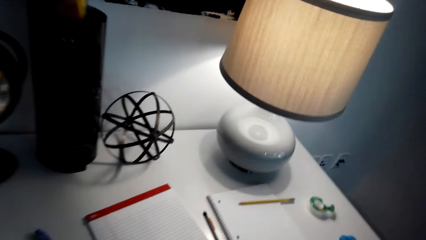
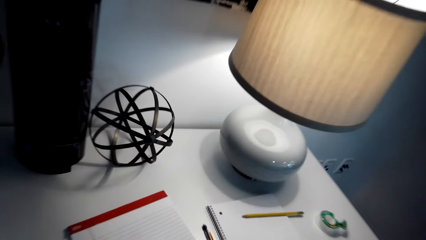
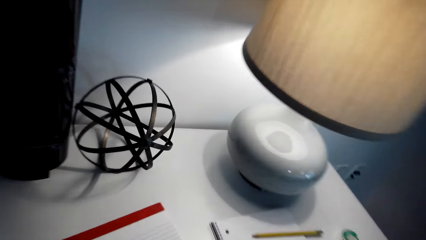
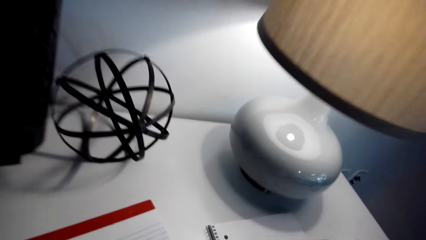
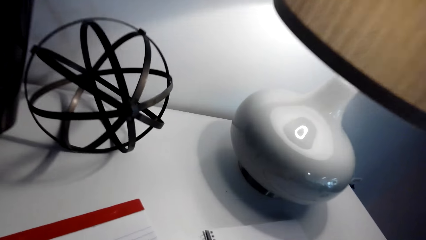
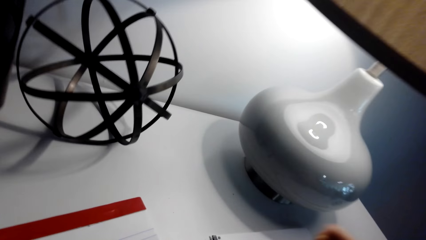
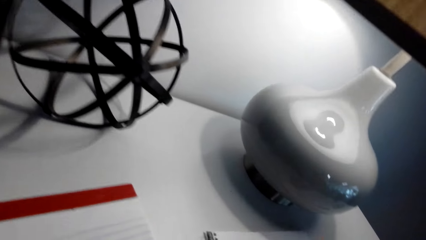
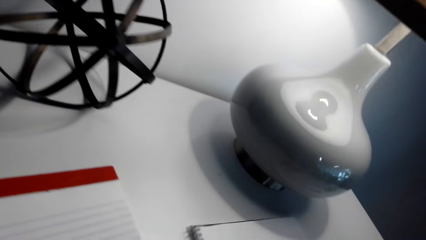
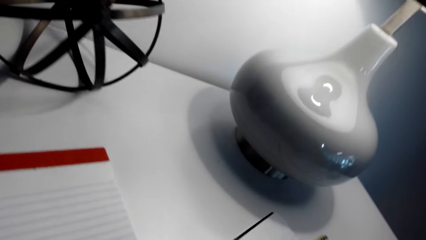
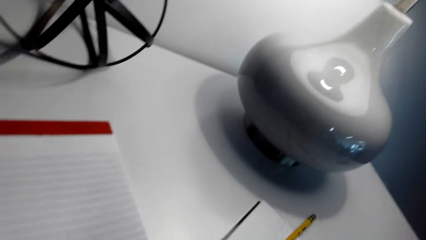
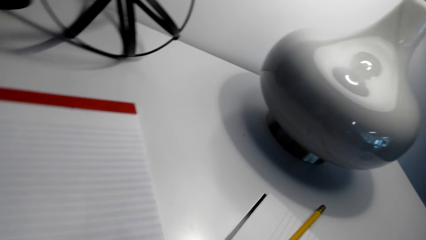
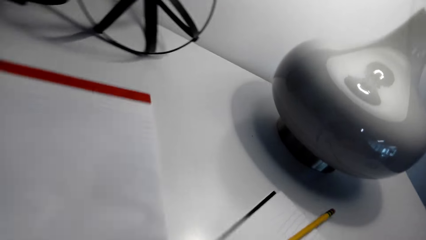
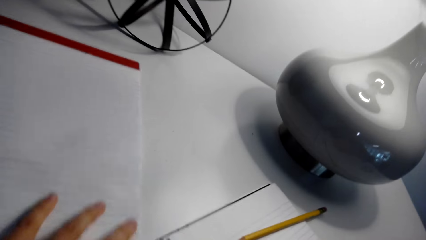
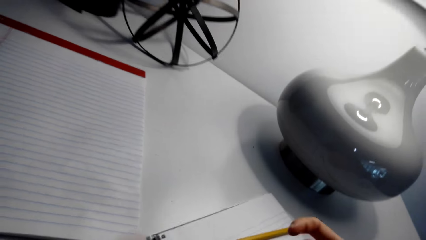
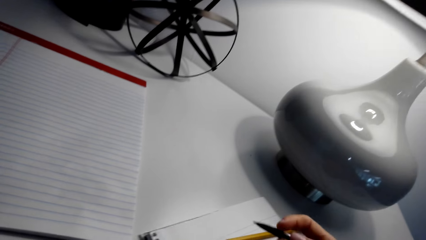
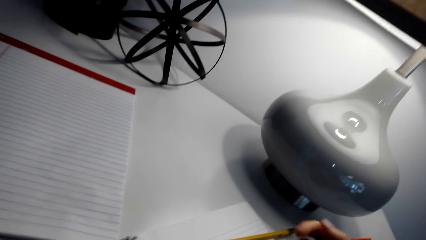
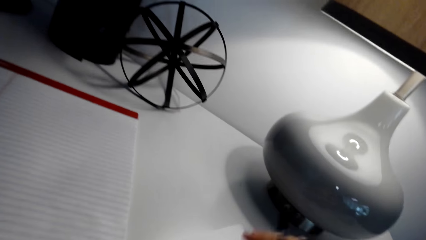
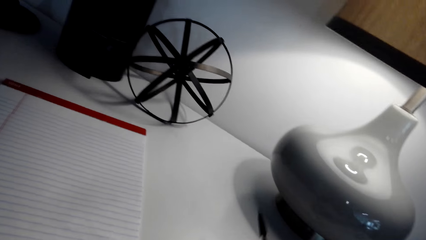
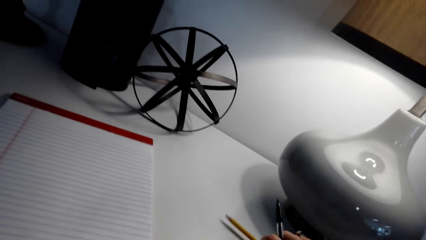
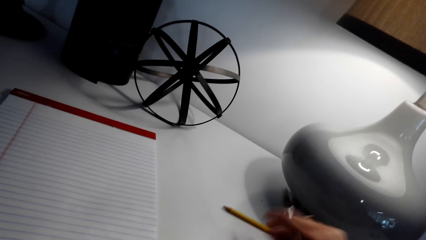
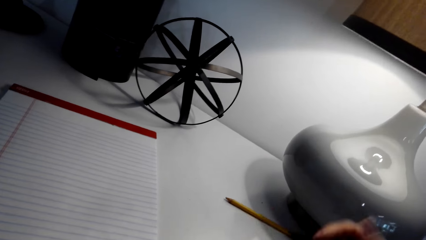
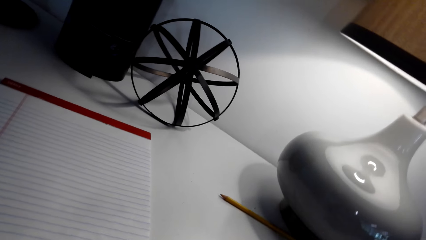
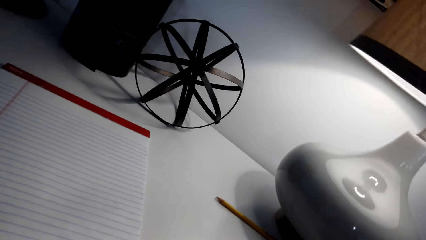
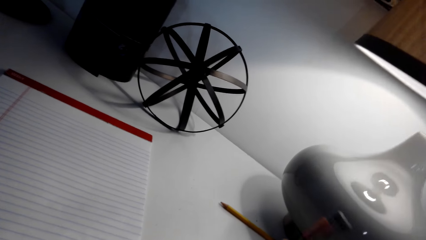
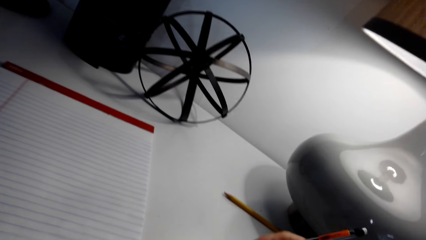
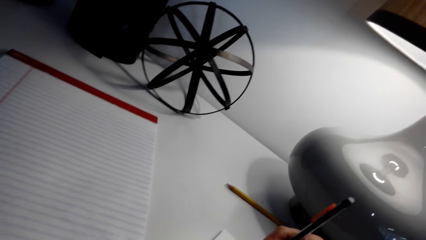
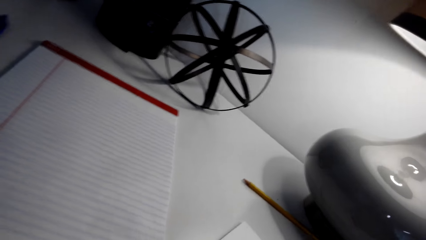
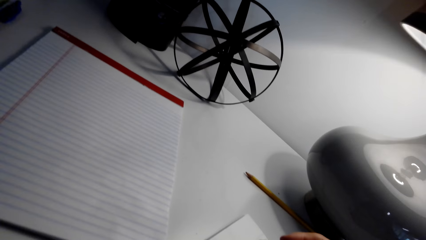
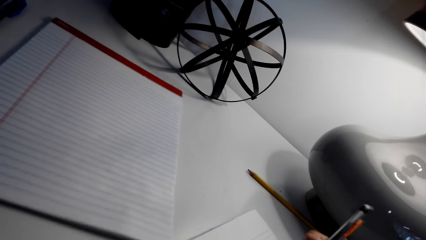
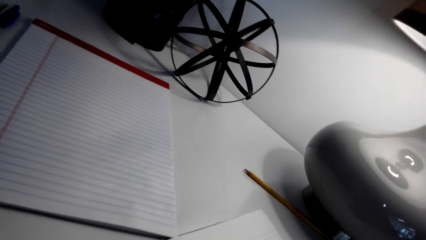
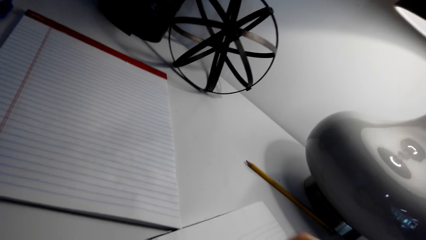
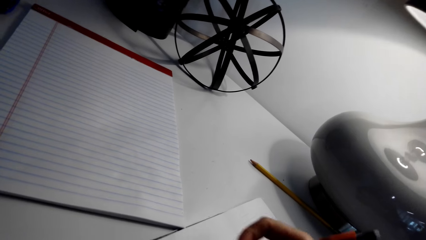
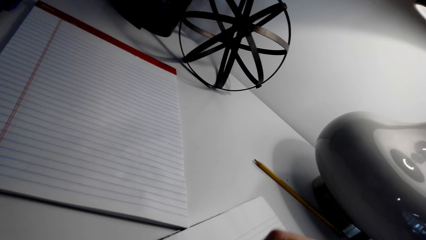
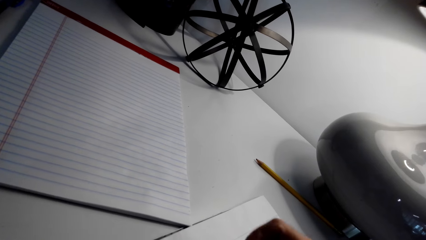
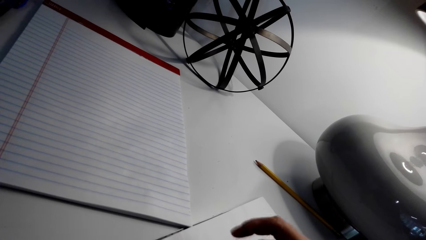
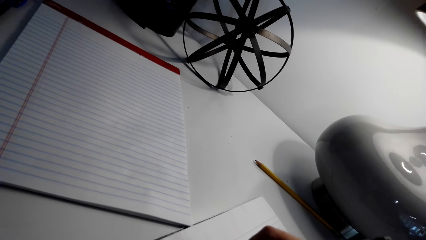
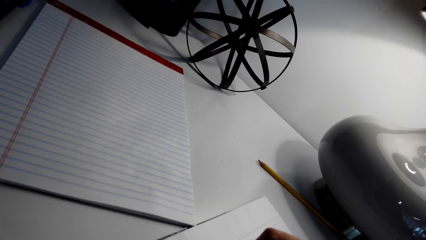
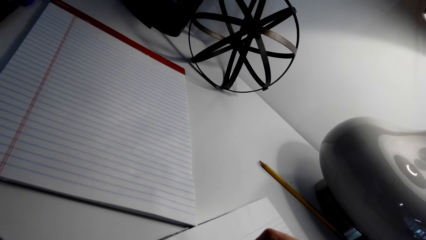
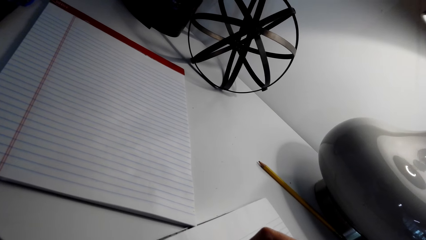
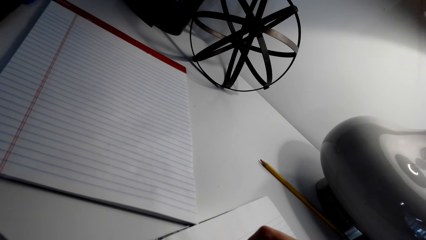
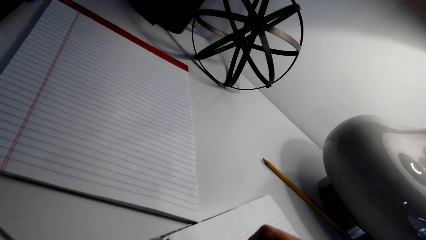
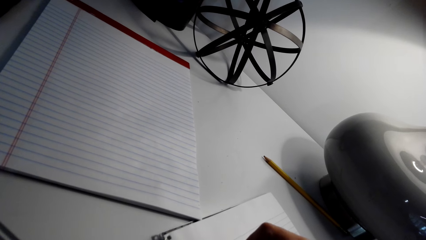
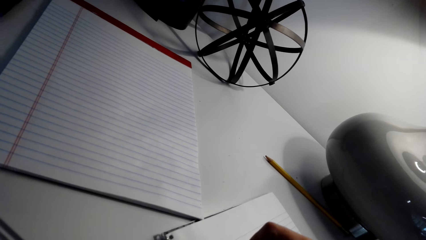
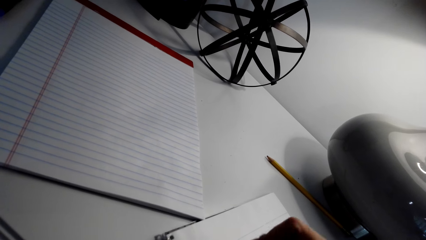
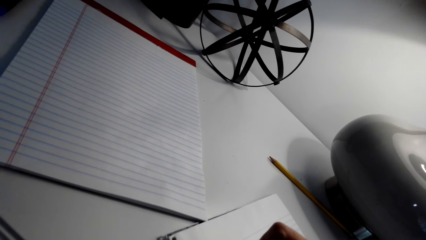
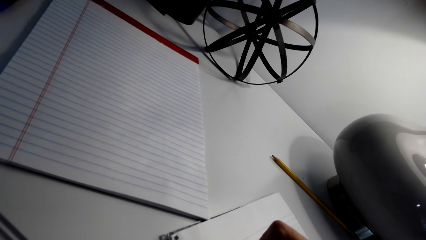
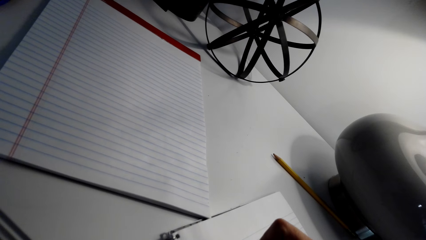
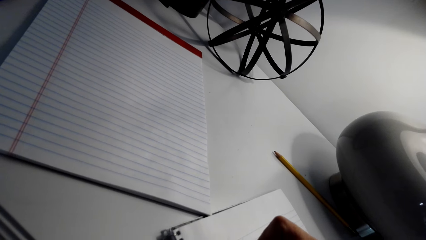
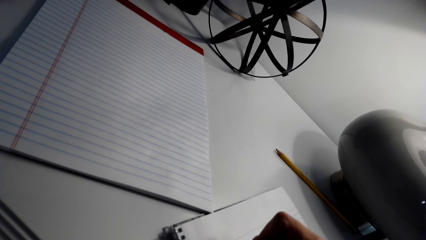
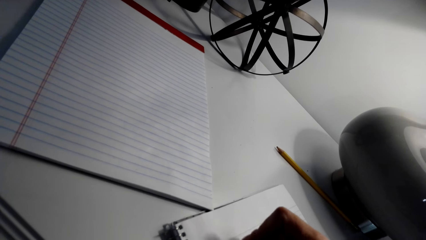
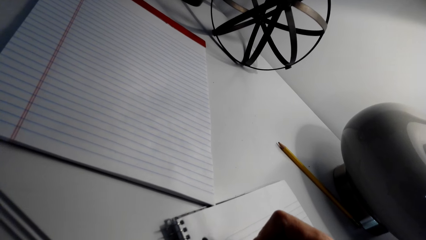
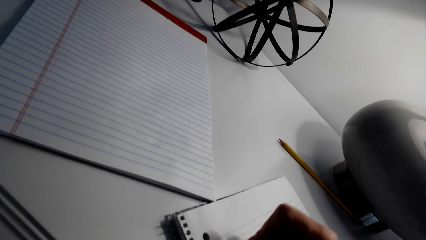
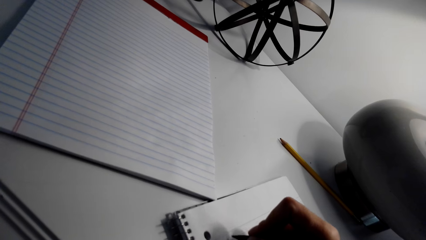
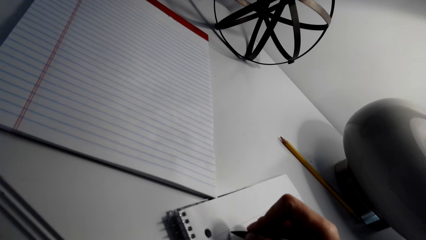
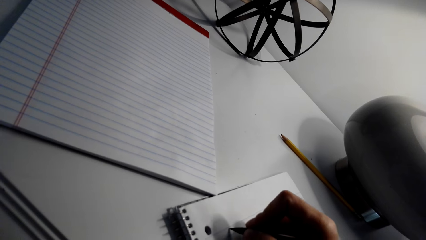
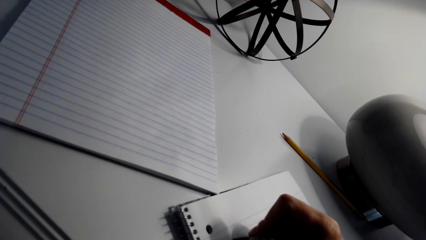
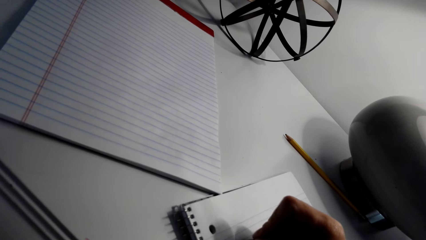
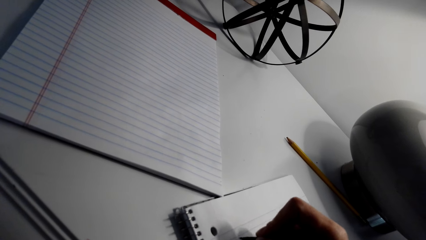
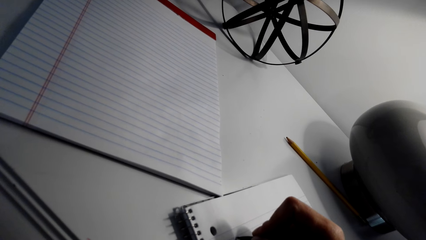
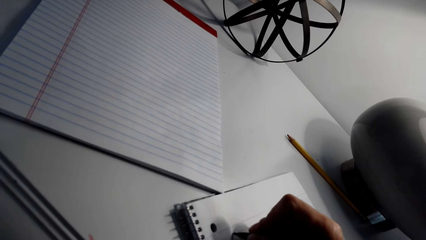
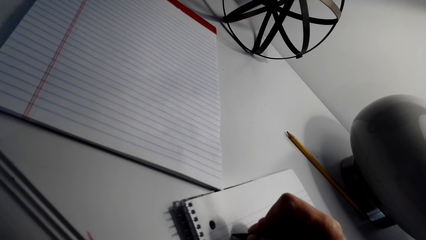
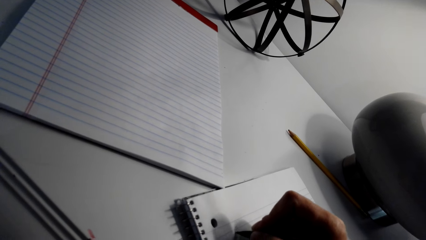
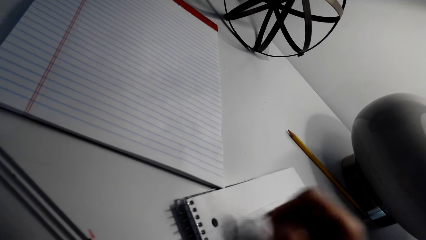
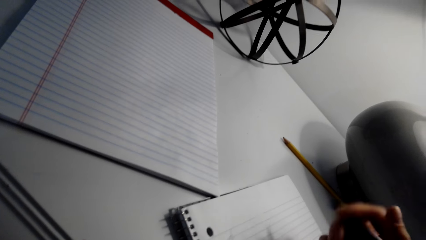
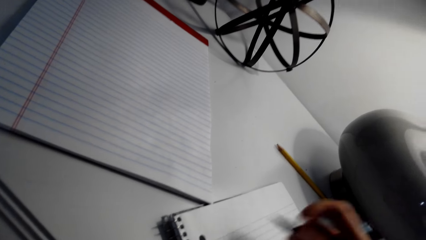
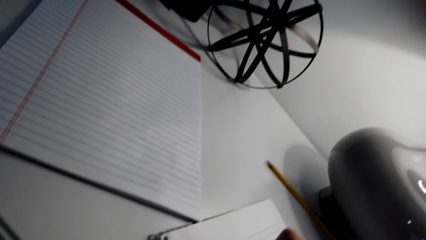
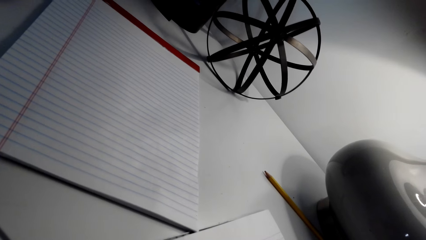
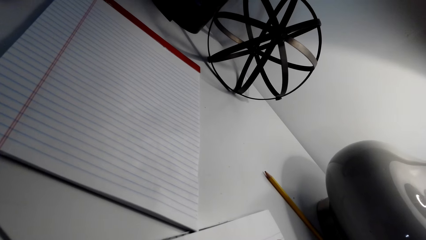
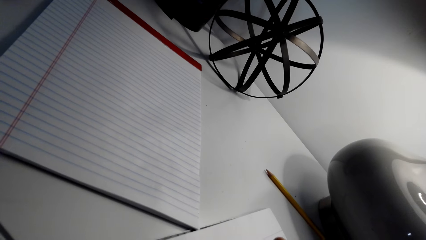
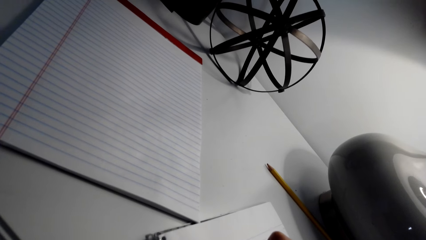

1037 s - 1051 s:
The camera wearer holds the notebook. They write in the book with a pen on the table.

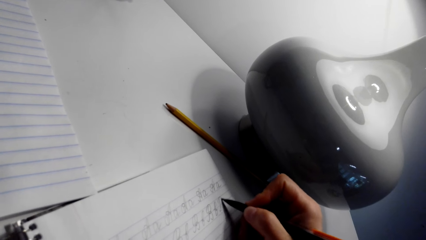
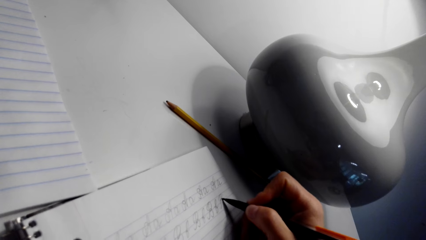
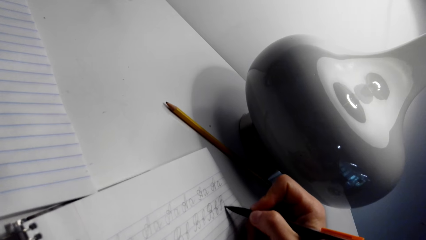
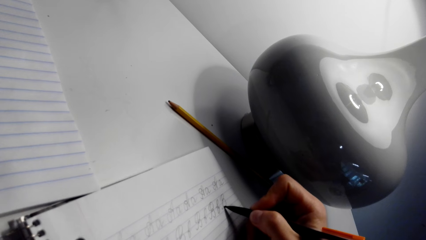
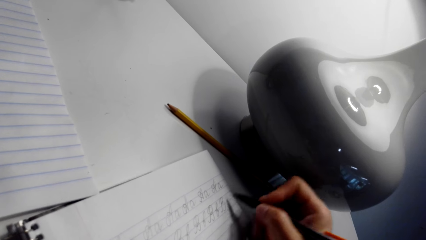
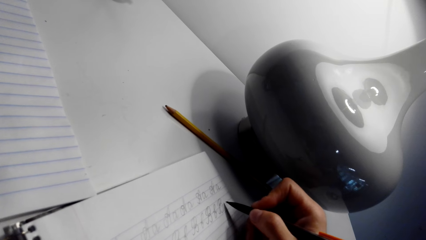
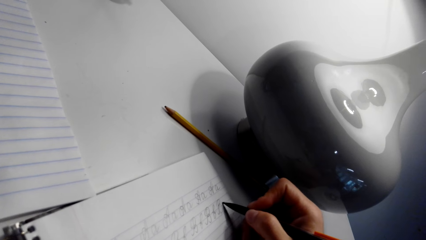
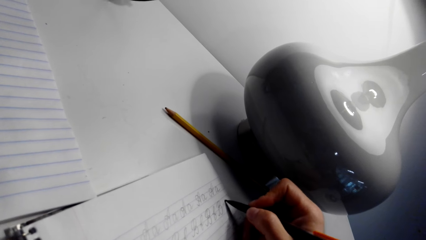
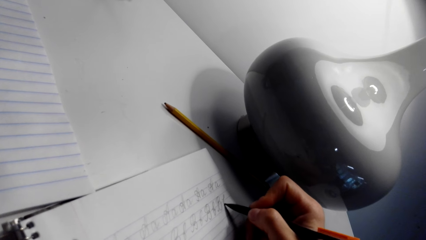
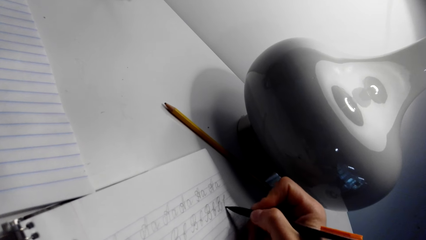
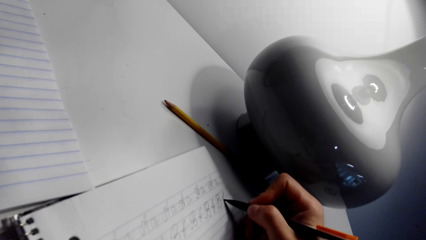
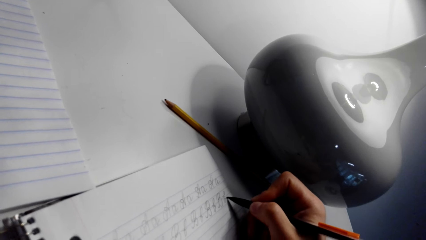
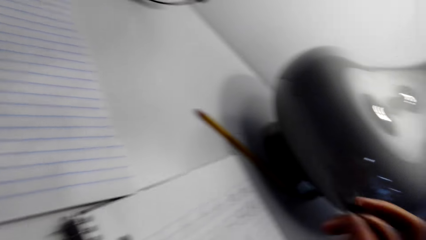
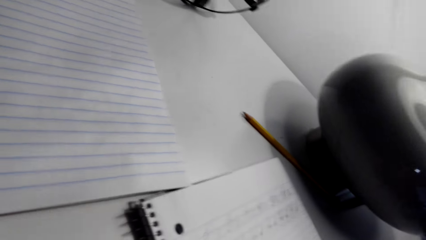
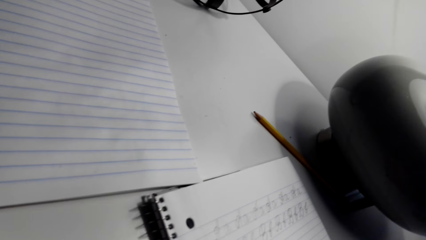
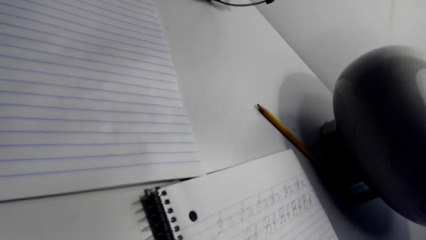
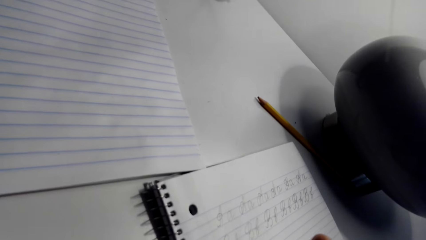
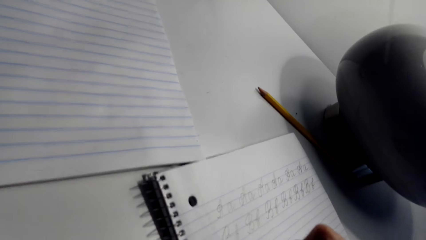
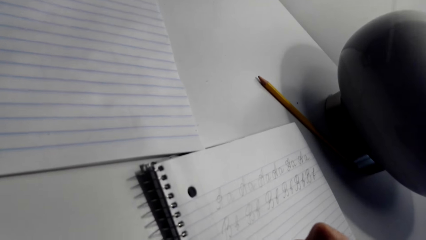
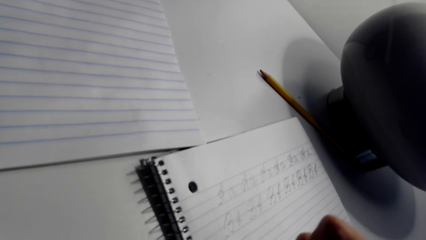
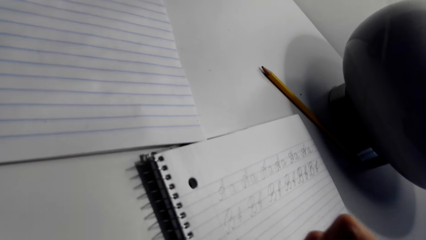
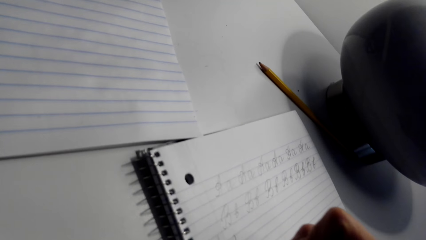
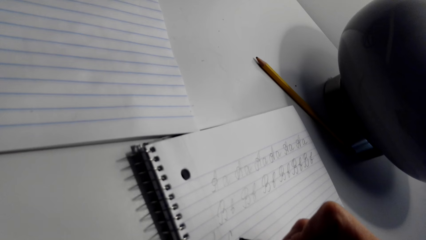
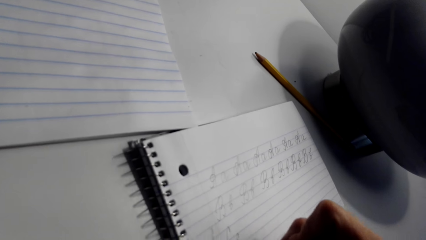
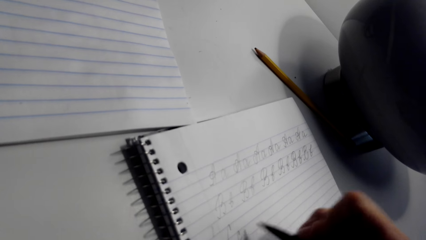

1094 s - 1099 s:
The camera wearer writes on the notebook with a pen. They look around. They write on the notebook with a pen.
